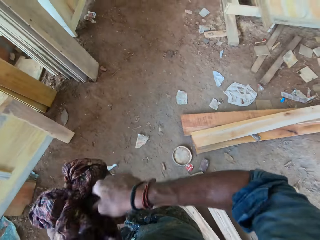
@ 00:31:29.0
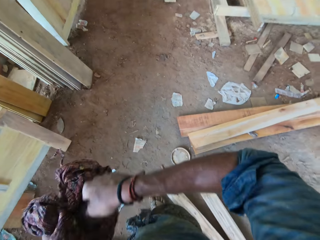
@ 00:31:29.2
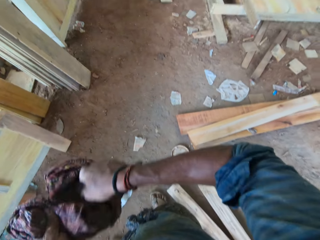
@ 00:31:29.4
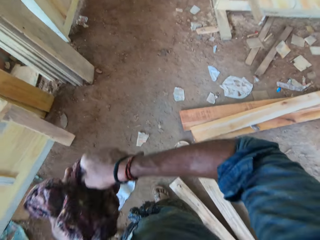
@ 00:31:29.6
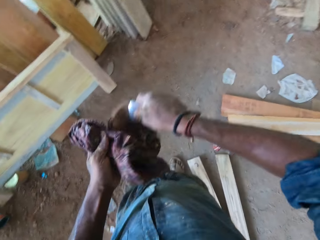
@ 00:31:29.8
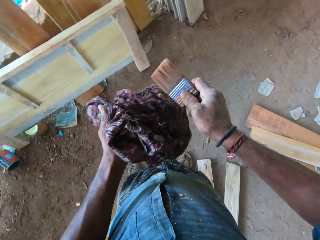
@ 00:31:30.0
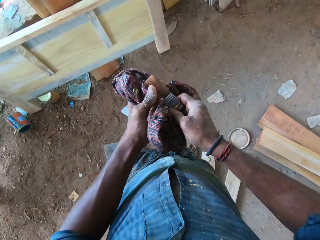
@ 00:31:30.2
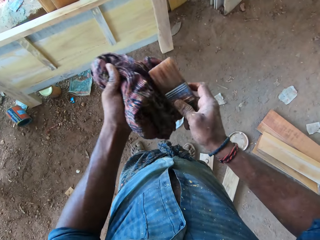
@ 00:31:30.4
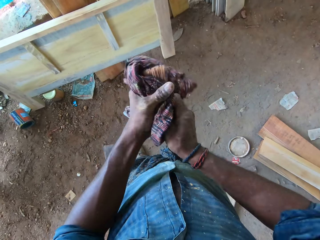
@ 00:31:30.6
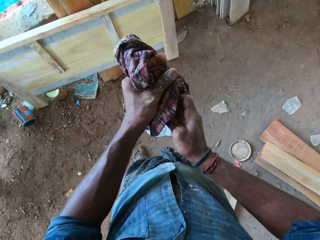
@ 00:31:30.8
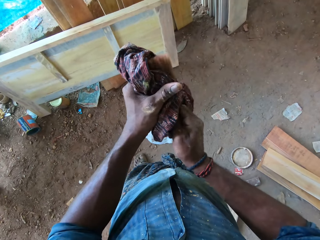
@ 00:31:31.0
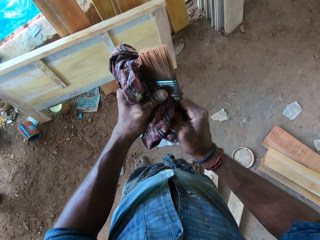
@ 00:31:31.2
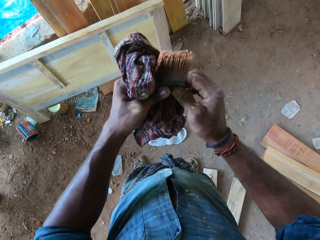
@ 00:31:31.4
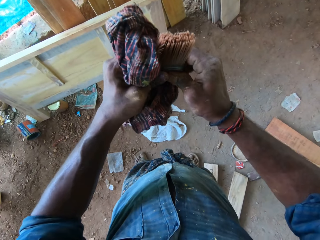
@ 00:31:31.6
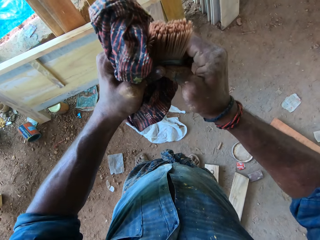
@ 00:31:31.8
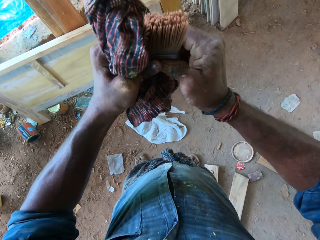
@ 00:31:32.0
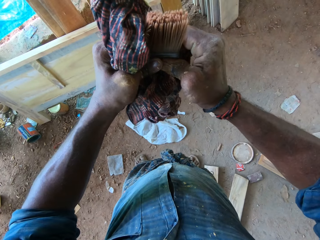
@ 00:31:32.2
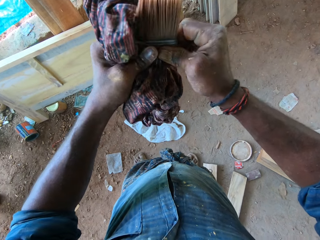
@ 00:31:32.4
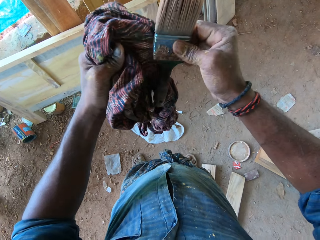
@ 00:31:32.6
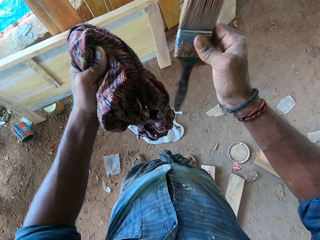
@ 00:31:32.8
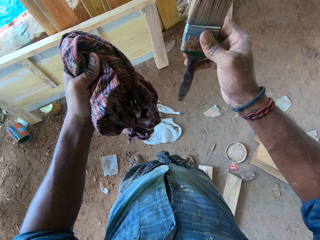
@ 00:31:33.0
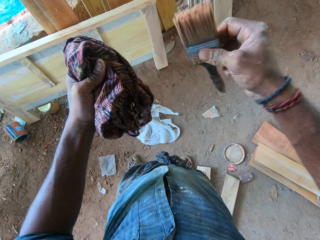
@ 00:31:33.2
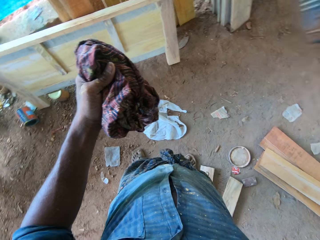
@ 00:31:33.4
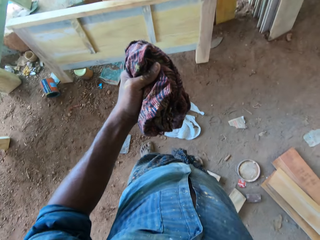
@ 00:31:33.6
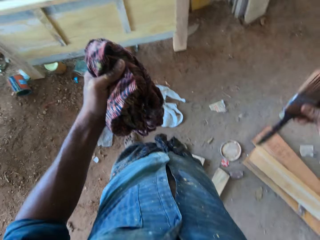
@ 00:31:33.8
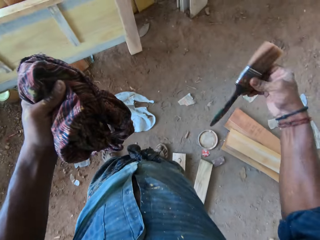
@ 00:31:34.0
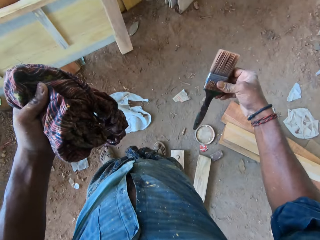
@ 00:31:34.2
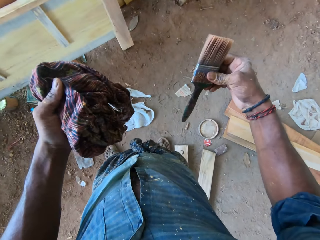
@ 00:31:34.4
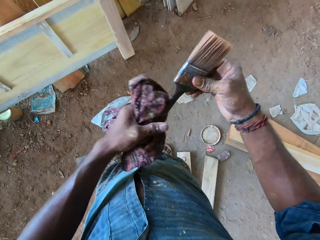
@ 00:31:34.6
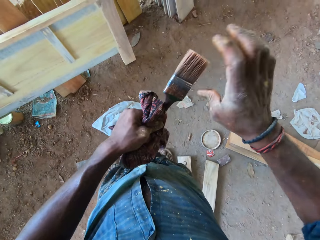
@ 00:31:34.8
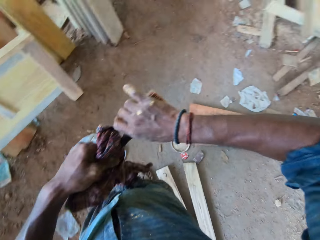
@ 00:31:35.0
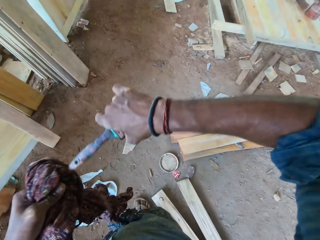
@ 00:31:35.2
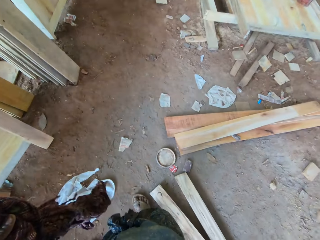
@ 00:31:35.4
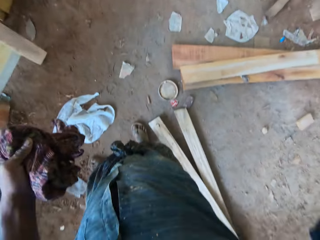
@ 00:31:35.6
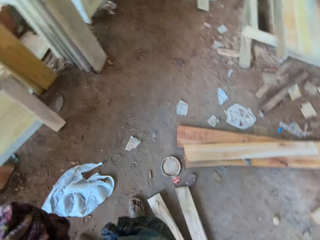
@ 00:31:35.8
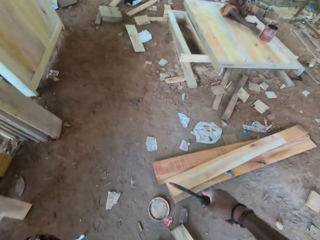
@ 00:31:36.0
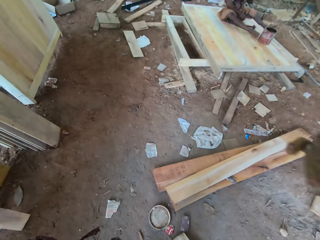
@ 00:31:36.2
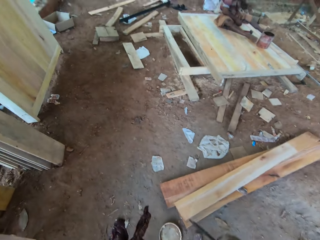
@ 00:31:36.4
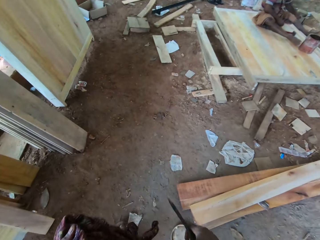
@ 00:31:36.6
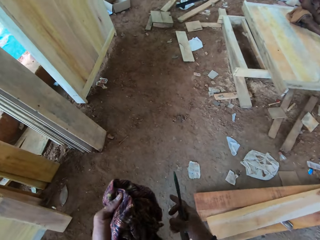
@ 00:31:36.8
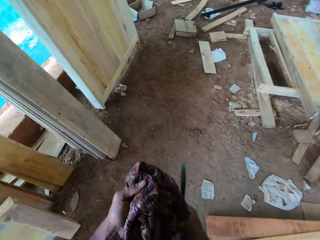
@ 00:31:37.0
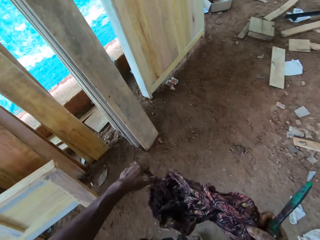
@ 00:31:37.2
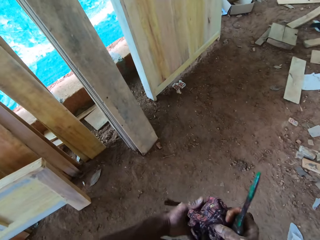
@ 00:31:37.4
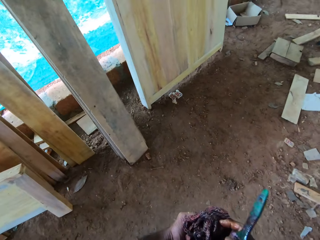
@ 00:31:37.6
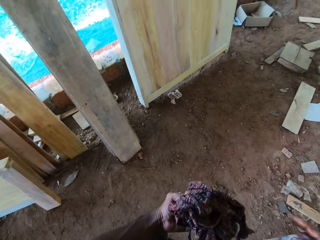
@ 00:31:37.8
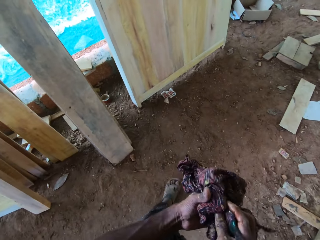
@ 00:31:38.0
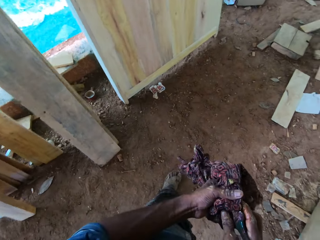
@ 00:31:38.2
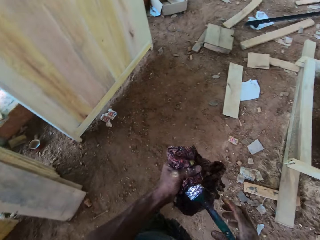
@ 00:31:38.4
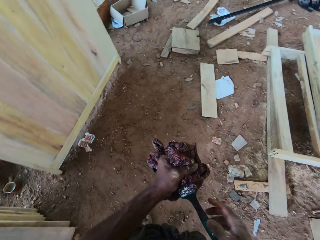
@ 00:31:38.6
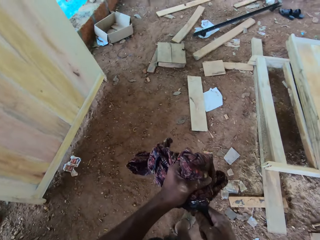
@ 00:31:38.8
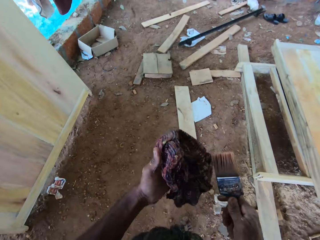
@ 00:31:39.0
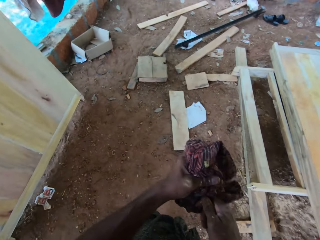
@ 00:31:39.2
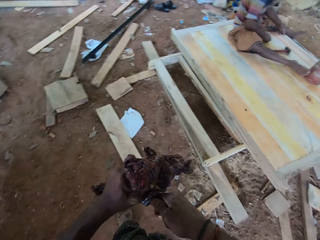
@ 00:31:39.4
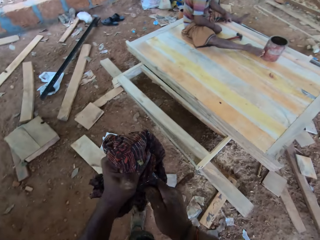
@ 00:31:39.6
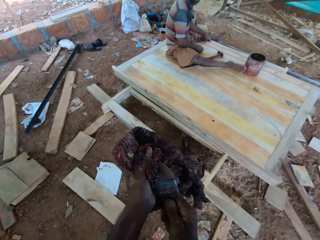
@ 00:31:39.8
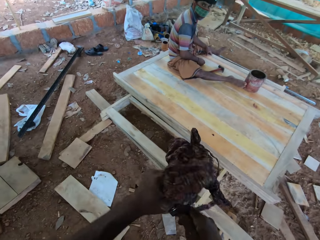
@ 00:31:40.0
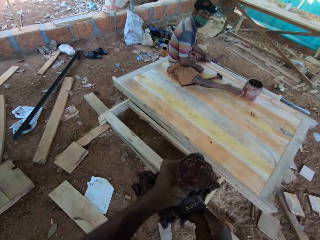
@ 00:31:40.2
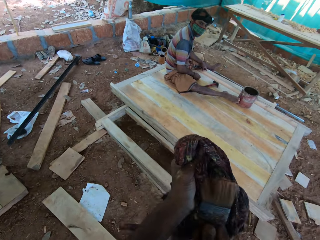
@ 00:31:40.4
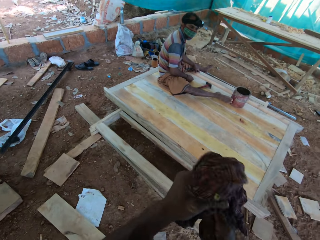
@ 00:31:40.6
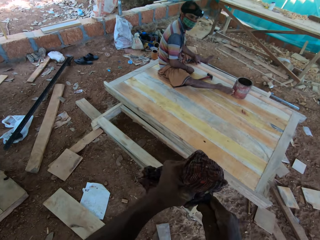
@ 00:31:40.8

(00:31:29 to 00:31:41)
The camera wearer shakes the paint brush with his right hand. He passes the paint brush from his right hand to his left hand. He passes the paint brush from his left hand to his right hand. He shakes the paint brush with his right hand. He converses with a man. He adjusts the cloth with his hands. He dries the paint brush with the cloth in his left hand.

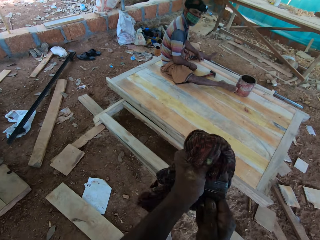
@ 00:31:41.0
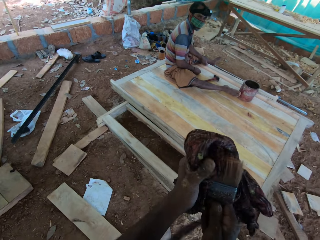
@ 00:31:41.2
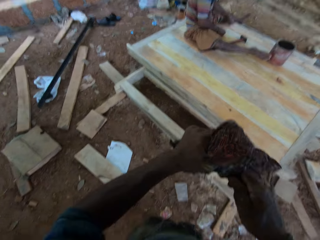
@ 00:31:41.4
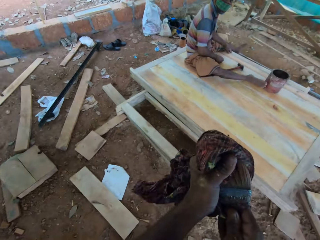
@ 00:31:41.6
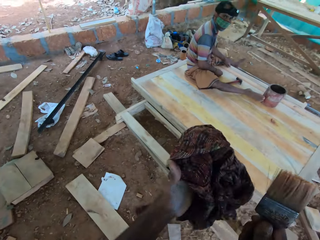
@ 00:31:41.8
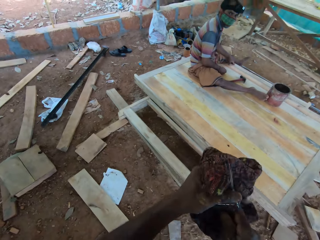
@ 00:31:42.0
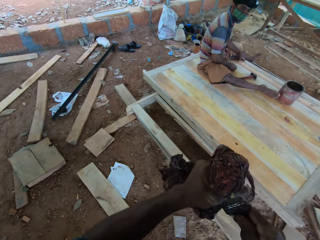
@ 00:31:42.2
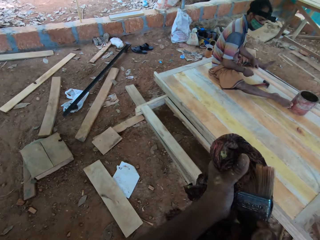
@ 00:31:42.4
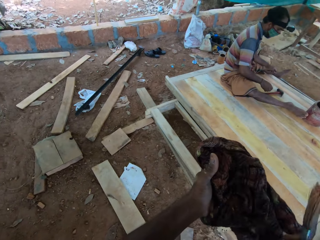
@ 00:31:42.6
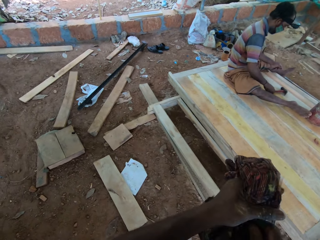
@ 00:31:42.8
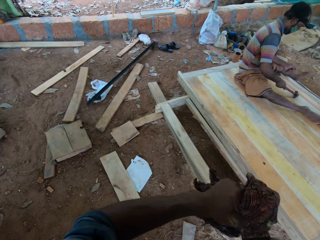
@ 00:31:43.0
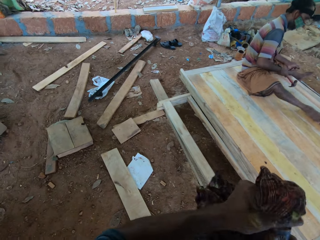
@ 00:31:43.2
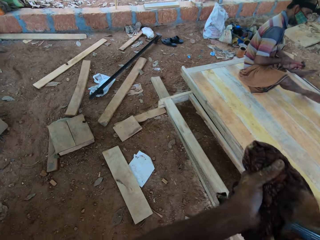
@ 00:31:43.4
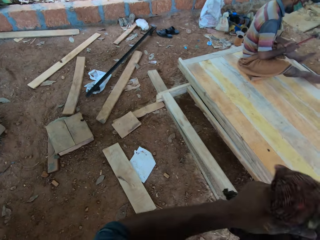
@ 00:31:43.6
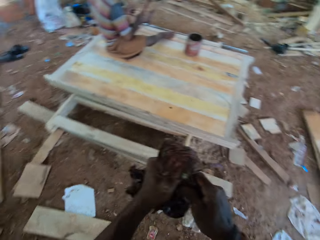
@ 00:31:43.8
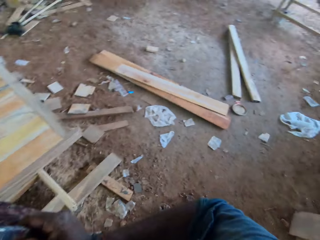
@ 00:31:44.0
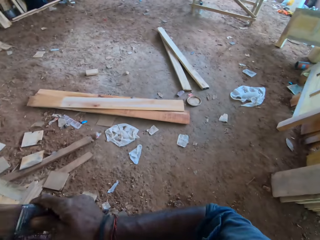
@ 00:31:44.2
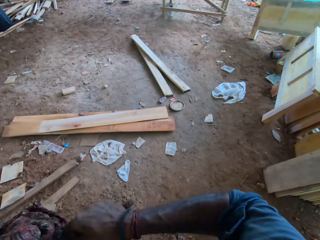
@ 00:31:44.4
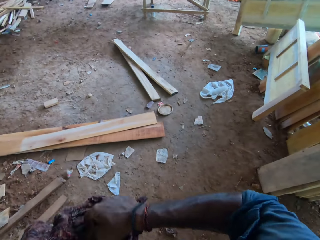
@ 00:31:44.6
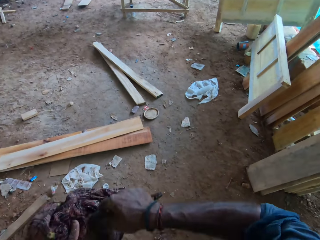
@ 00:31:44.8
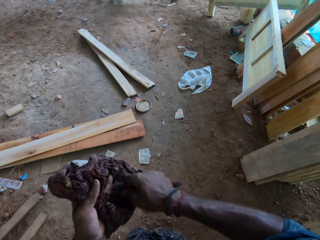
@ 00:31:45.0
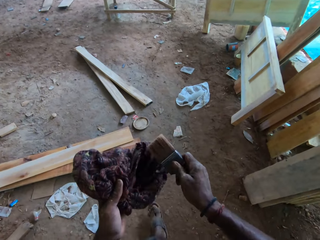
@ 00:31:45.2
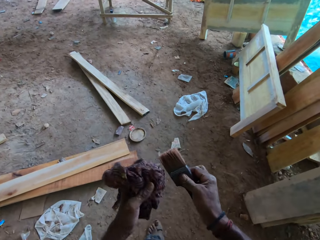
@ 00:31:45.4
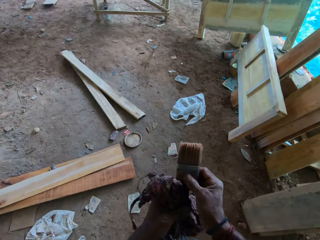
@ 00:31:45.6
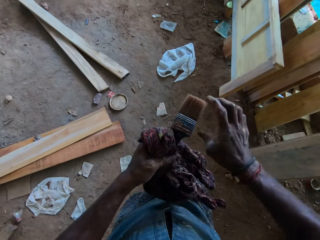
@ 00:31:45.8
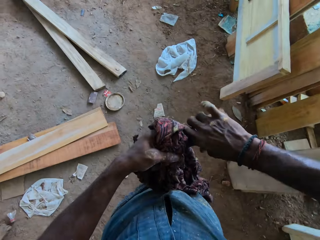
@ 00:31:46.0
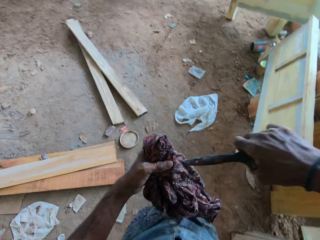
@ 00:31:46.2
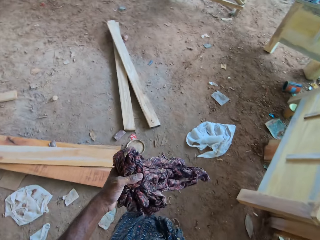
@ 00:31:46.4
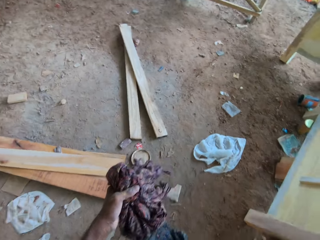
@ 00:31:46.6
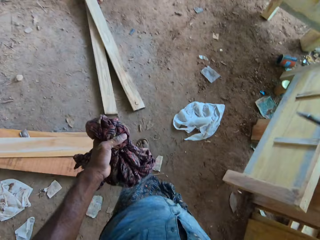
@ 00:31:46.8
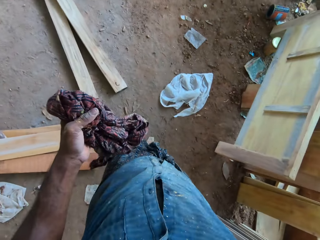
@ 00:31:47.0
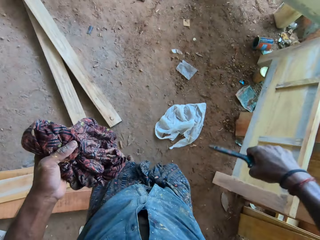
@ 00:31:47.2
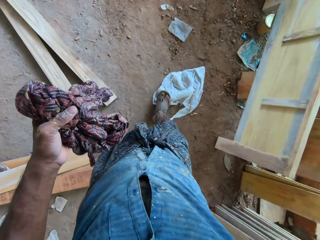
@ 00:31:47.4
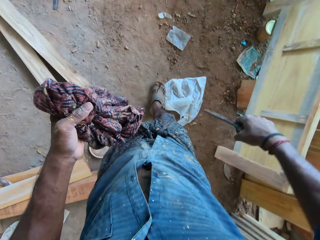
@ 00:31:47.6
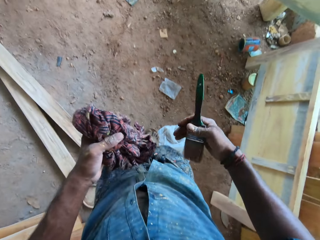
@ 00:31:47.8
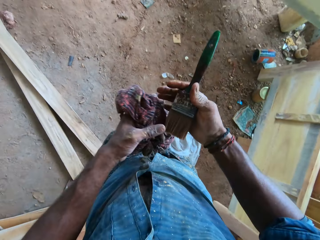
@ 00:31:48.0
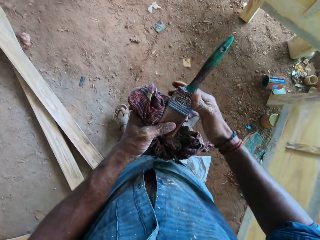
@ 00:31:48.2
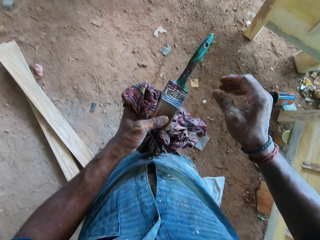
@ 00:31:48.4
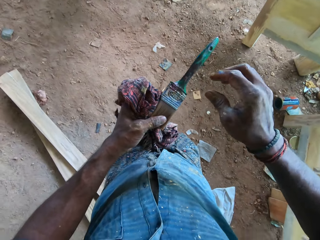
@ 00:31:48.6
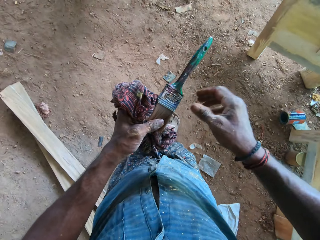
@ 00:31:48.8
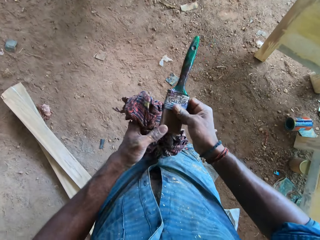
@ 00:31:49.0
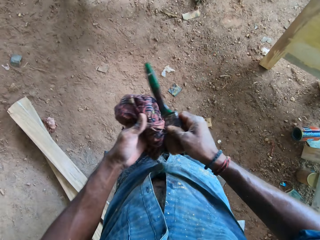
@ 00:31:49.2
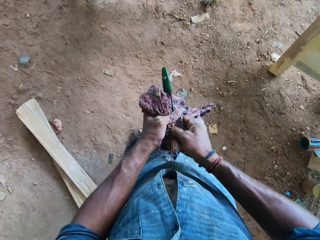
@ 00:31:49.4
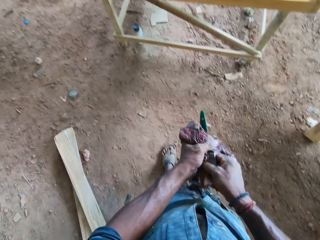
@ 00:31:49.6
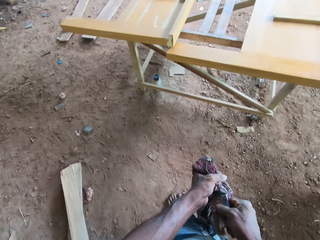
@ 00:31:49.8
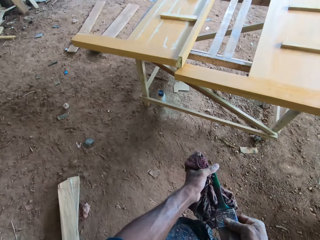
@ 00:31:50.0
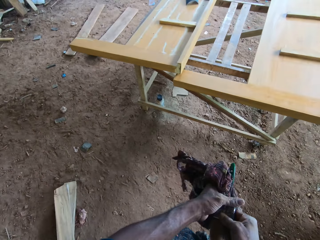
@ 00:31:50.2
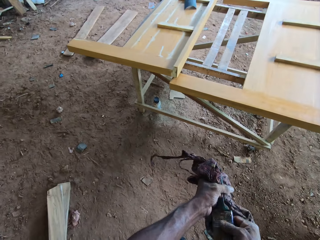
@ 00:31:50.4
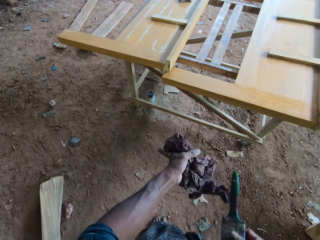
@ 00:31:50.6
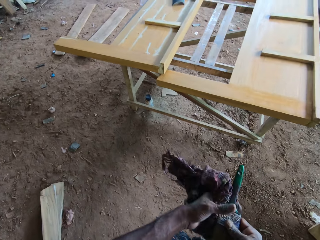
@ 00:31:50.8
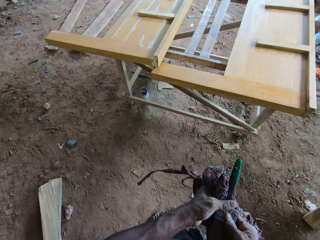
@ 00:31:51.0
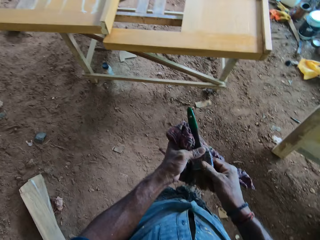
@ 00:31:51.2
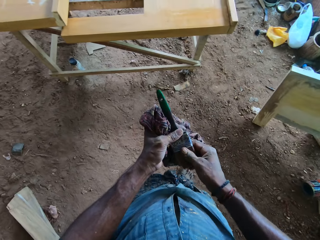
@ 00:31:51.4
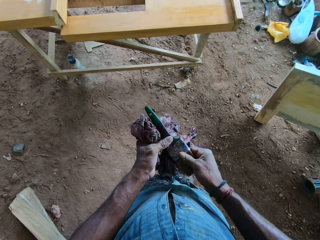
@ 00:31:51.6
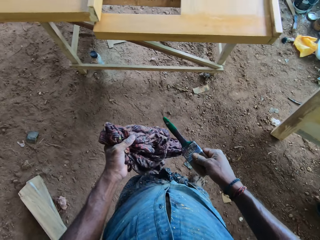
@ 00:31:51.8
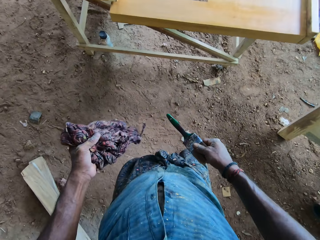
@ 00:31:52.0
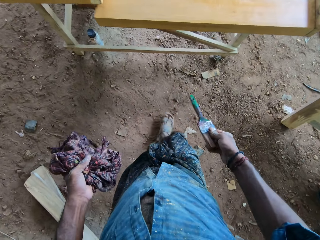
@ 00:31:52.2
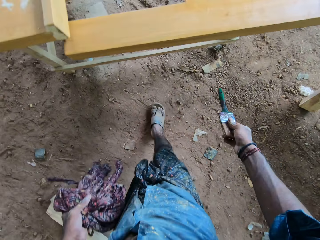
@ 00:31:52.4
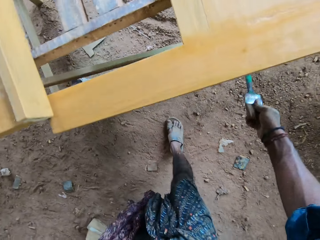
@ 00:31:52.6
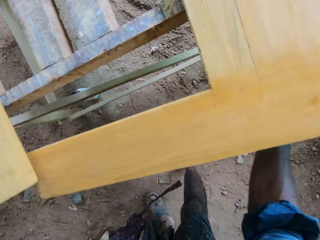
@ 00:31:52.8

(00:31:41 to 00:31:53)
The man picks up a hammer from a wood with his right hand. The camera wearer shakes the paintbrush in his right hand. He cleans the paintbrush in his right hand with the piece of cloth in his left hand. He puts the brush on the left hand.
